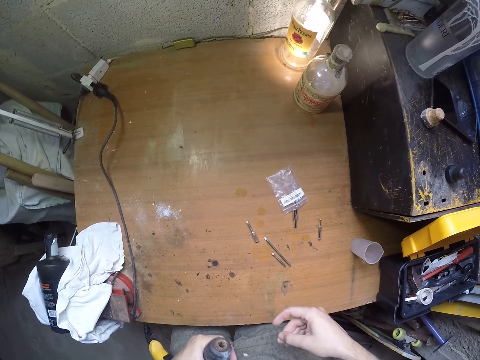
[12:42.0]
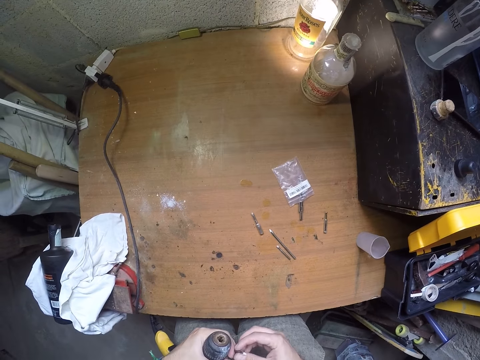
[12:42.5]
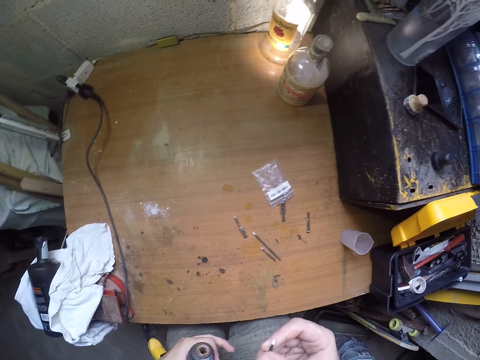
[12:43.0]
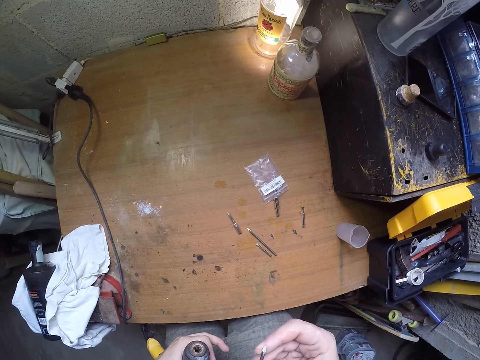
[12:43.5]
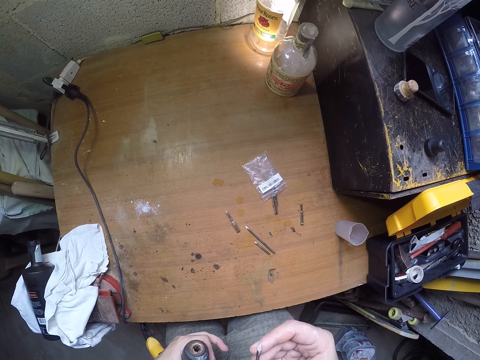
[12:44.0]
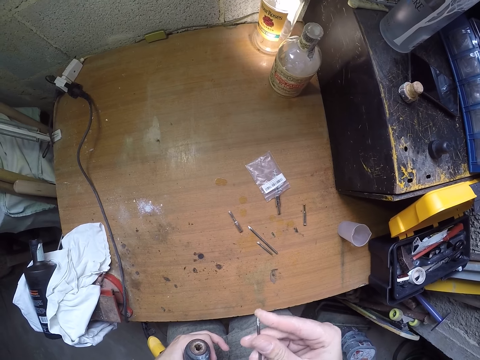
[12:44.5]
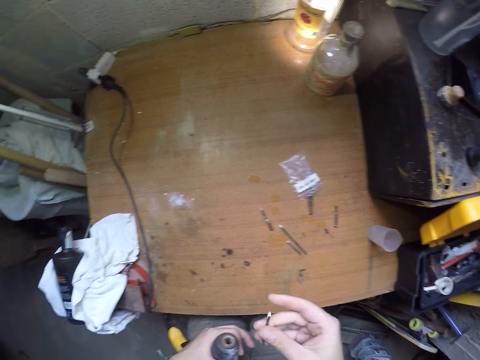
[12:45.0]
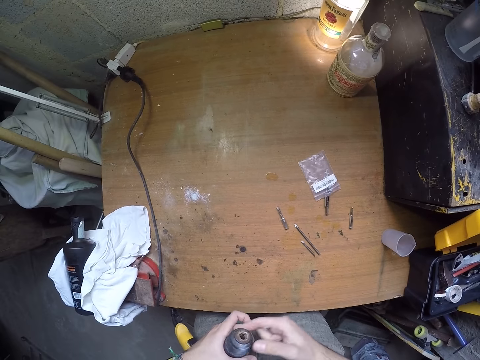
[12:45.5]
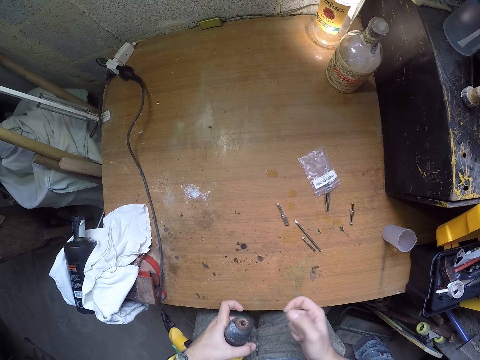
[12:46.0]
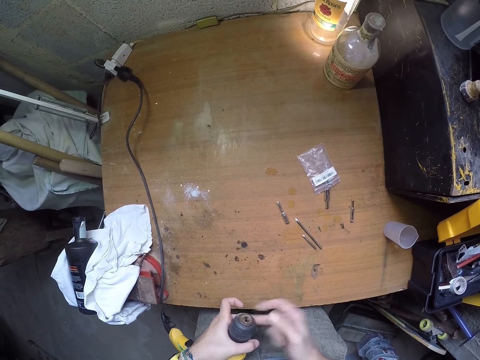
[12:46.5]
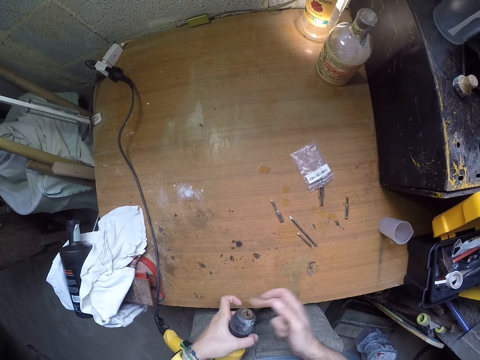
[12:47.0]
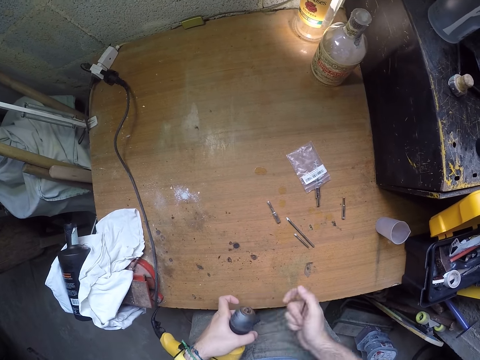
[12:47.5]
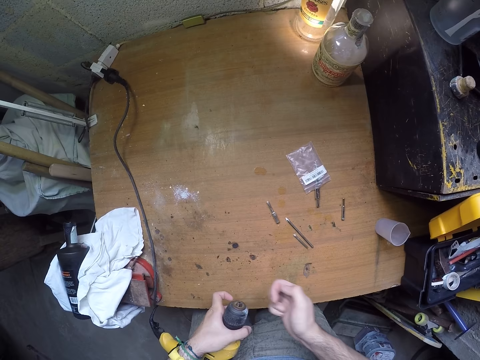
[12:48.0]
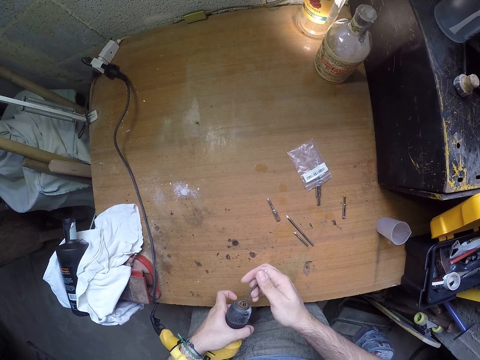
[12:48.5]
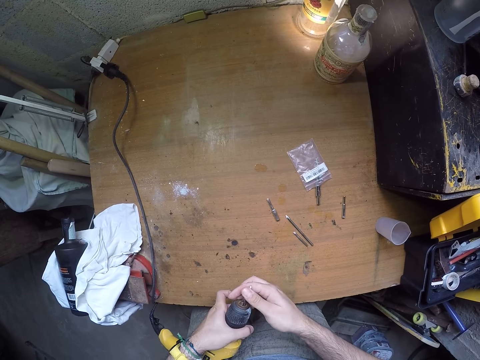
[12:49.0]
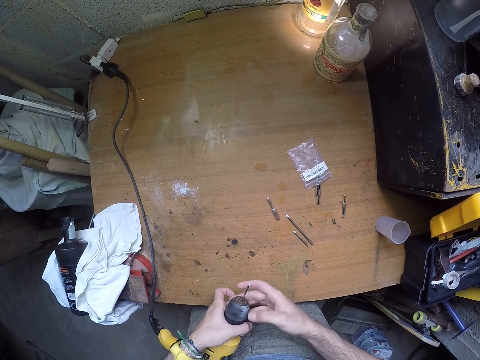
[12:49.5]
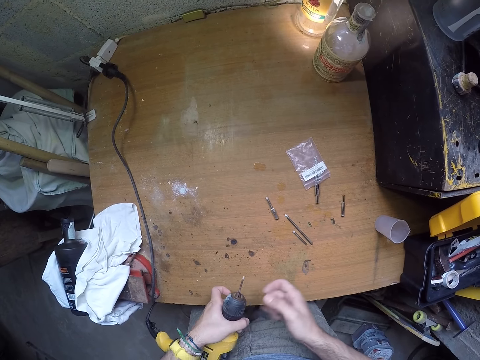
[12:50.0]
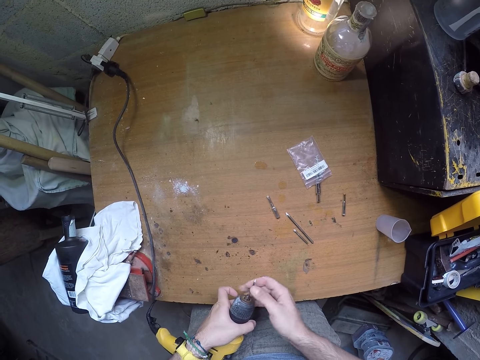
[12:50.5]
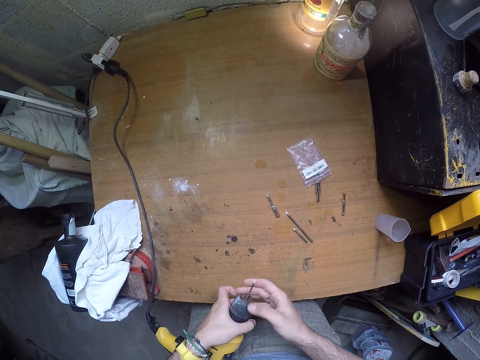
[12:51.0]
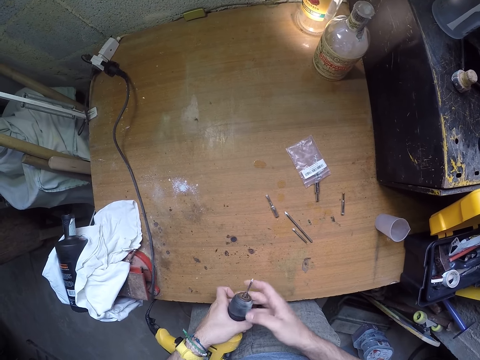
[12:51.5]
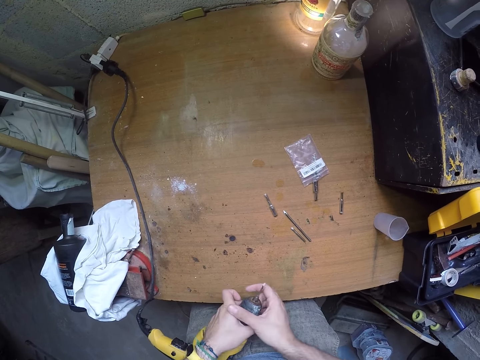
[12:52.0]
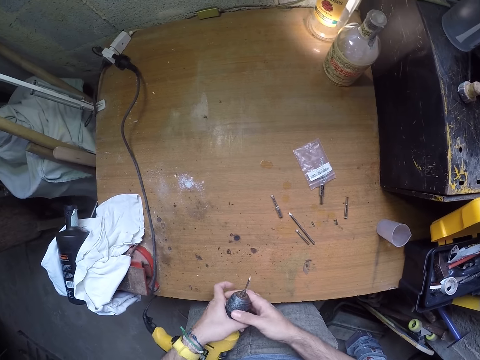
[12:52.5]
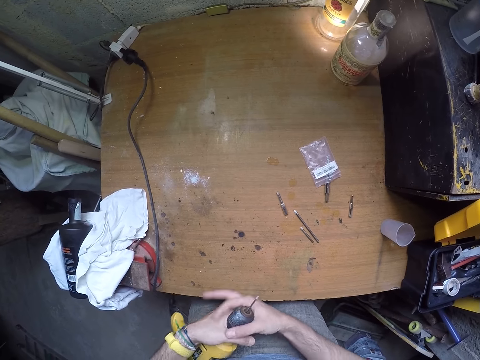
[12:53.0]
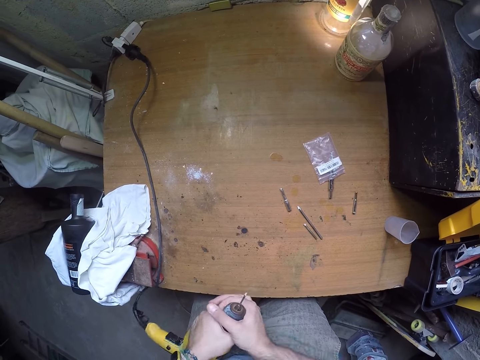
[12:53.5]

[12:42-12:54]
The camera wearer fixes the drill with the drill bit. He touches the drill bit with his right hand. He loosens the chuck of the electric drill in his left hand with his right hand. He adjusts the drill. He fixes the drill bit in the electric drill in his left hand with his right hand. He tightens the chuck of the electric drill in his left hand with his right hand. He touches his drill bit with his right hand. He tightens the chuck of the electric drill in his left hand with his right hand.

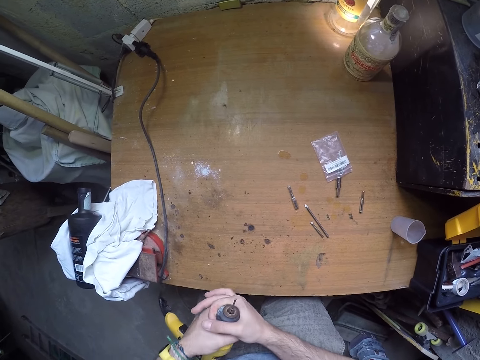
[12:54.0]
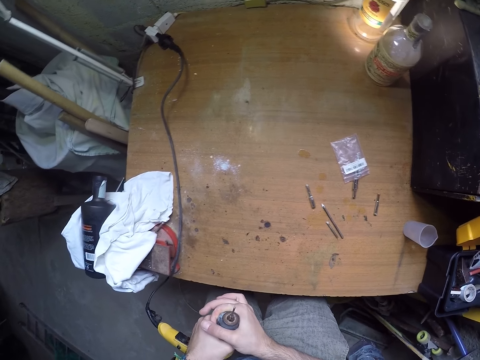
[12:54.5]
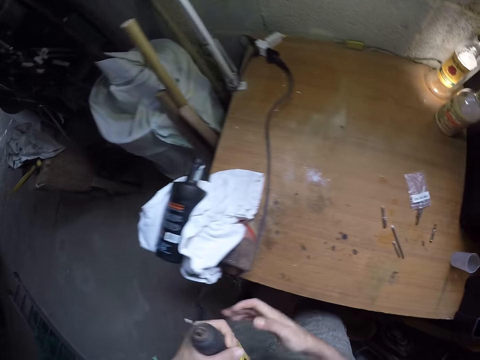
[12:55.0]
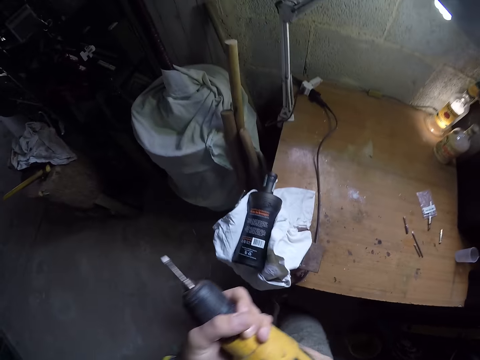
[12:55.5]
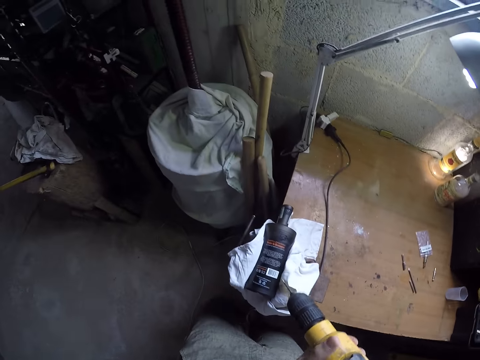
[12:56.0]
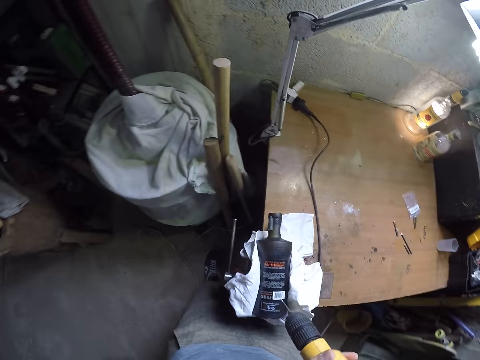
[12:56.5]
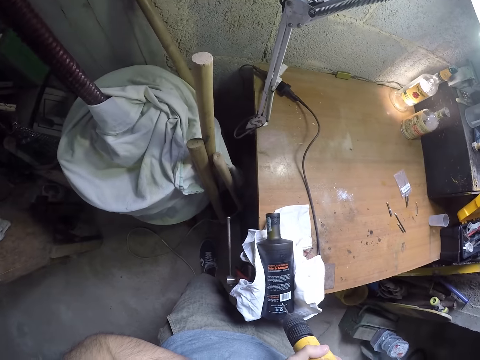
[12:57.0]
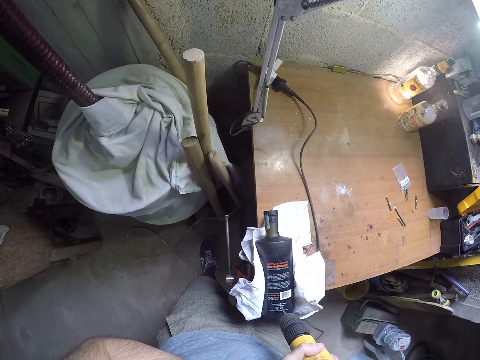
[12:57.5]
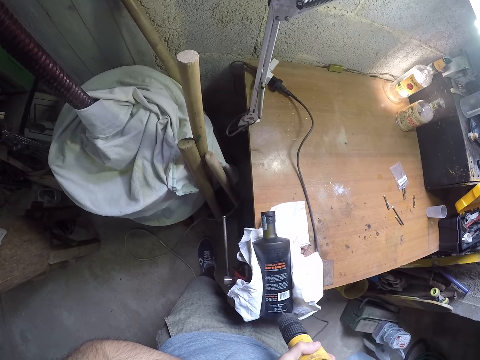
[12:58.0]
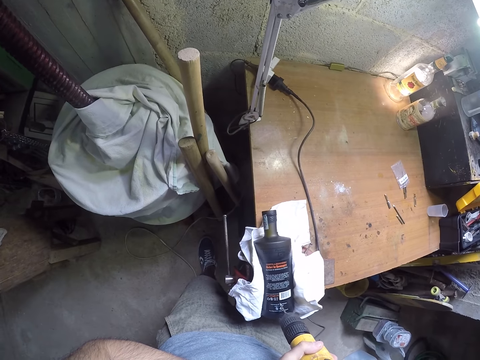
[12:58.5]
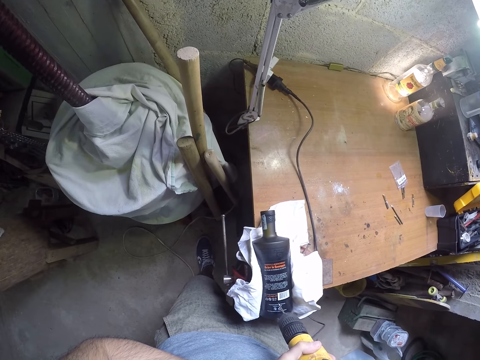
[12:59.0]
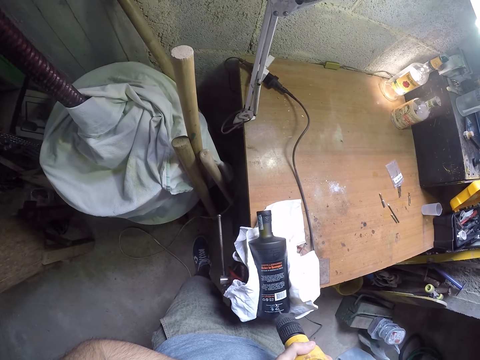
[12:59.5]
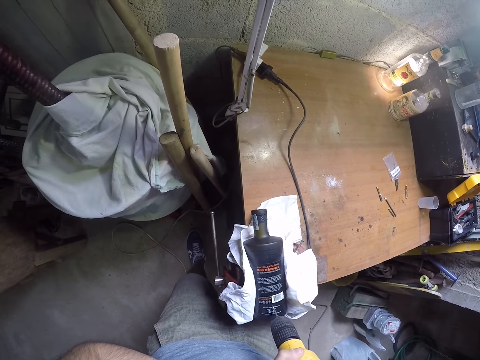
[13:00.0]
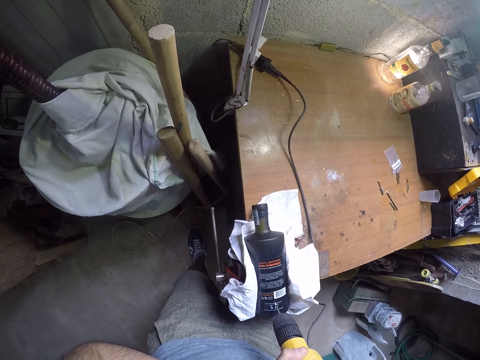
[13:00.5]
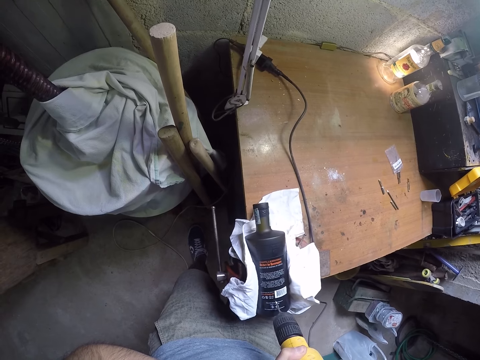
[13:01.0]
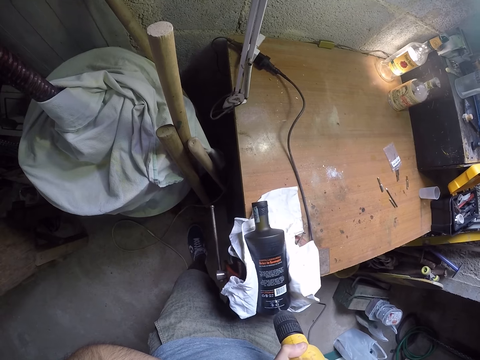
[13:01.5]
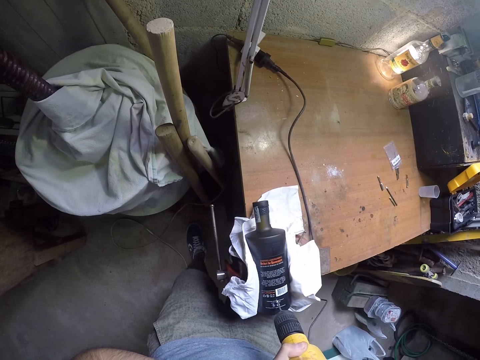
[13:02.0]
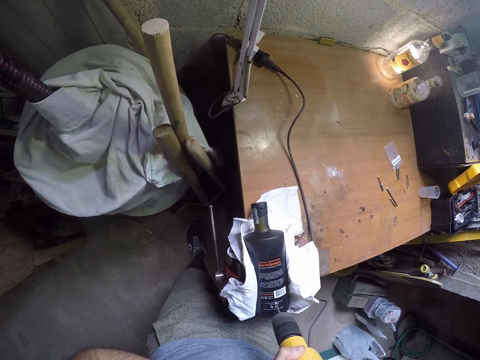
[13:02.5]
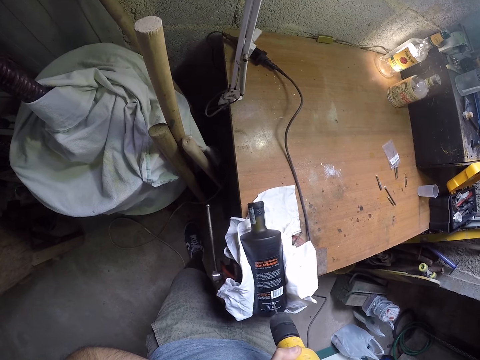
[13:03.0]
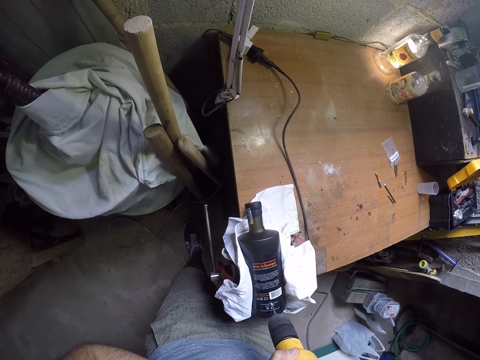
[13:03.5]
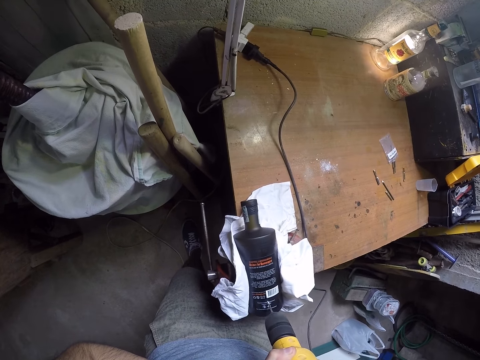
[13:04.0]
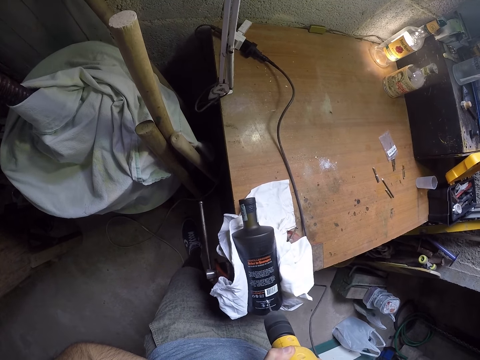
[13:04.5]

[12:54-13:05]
The camera wearer closes the drill. They drill the bottle on the clamp on a table with the electric drill in both hands. They adjust the bottle with the drill.

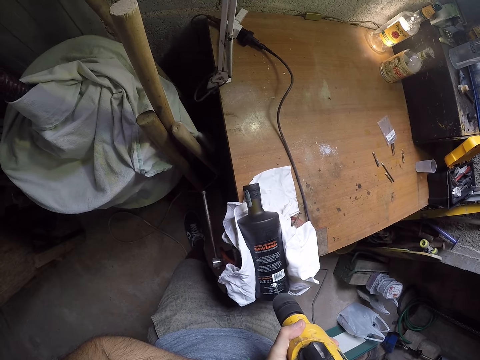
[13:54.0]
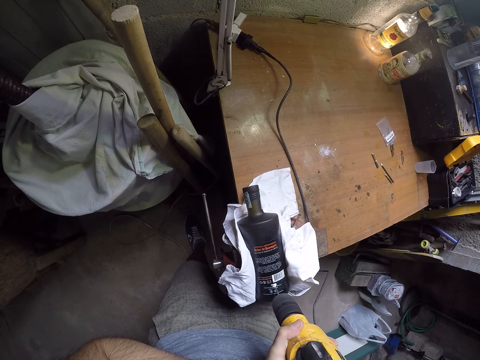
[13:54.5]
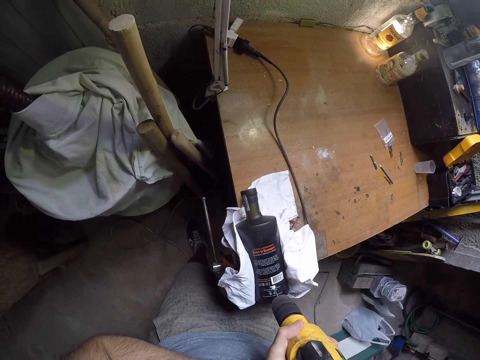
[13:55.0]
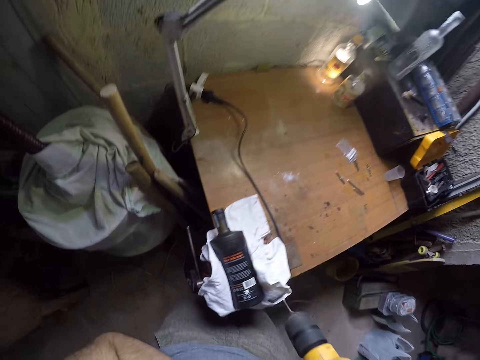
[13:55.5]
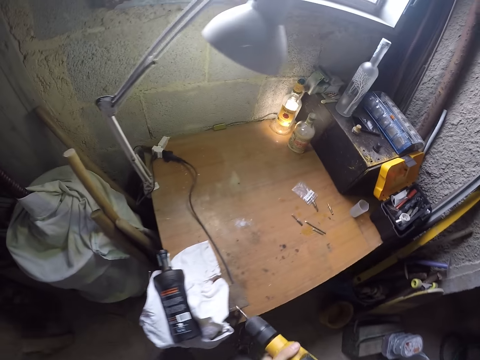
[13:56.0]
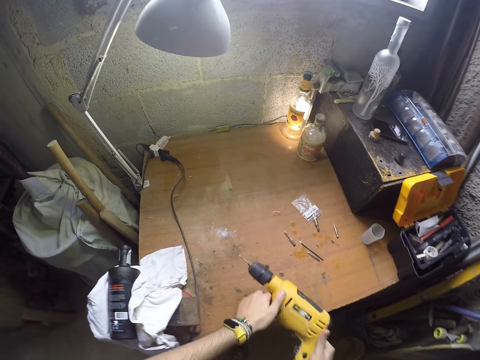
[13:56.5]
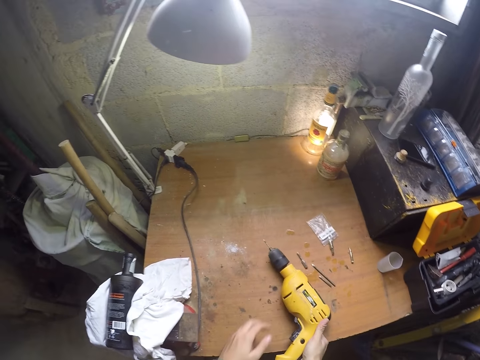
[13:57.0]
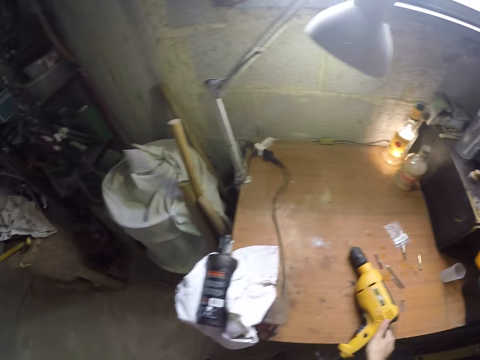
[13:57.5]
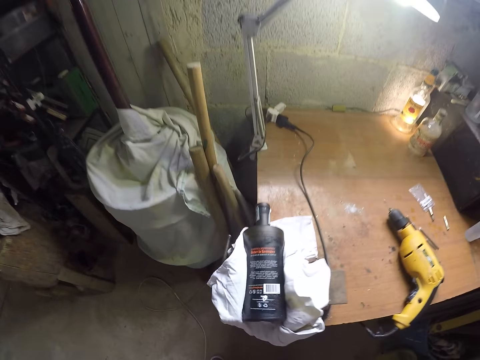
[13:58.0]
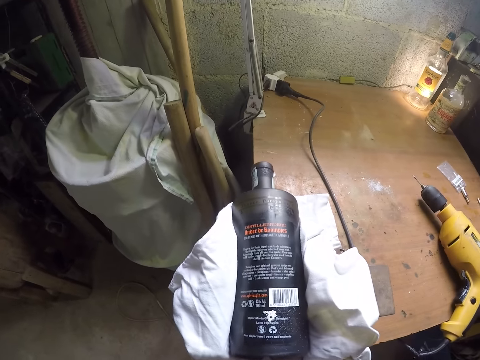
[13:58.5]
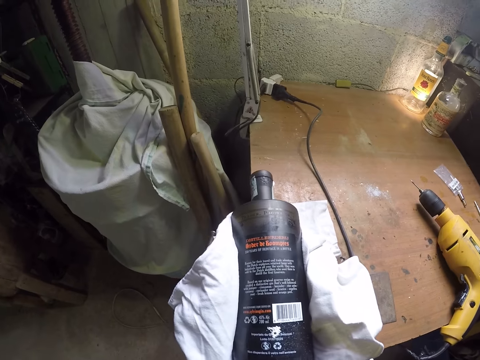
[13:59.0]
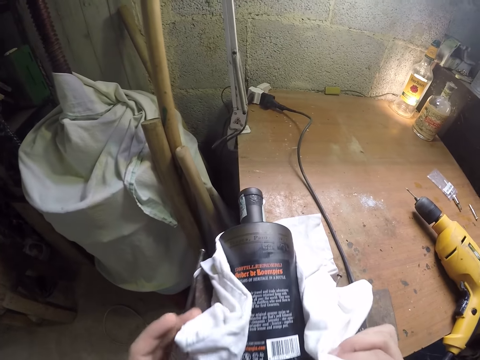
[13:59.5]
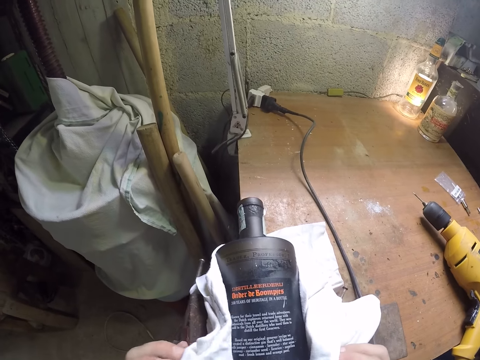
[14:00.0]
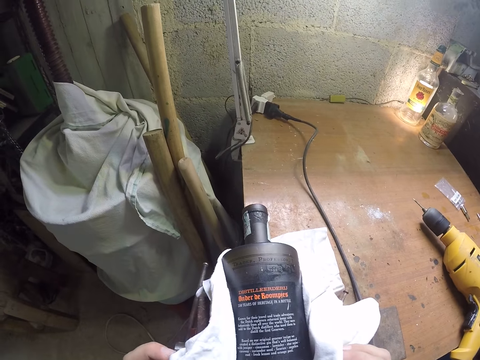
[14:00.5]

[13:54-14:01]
The camera wearer removes the drill from the bottle with his left hand. He drops the drill on the table with both hands. He holds a cloth on the table with both hands.
